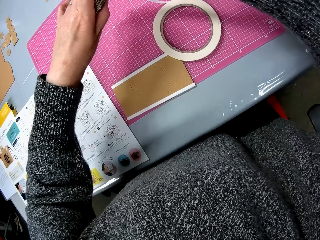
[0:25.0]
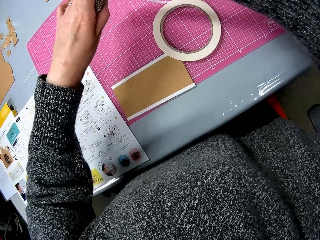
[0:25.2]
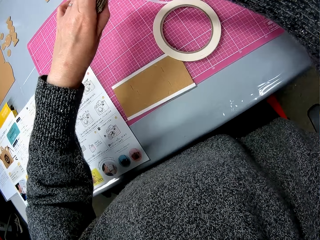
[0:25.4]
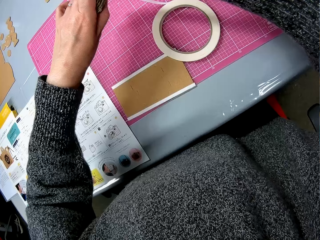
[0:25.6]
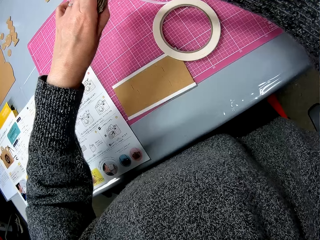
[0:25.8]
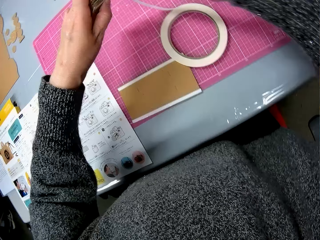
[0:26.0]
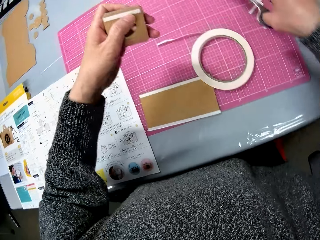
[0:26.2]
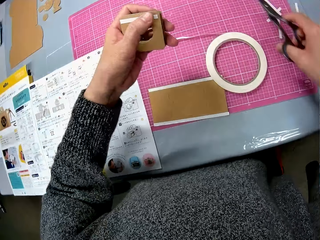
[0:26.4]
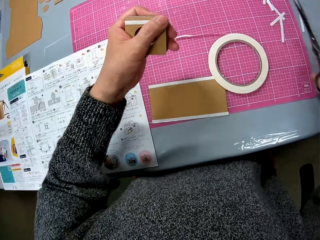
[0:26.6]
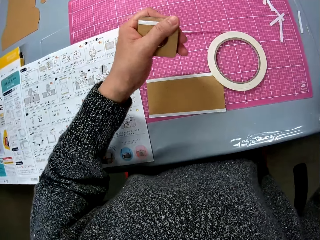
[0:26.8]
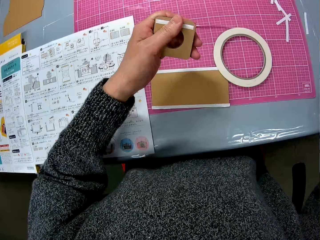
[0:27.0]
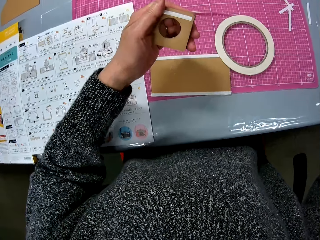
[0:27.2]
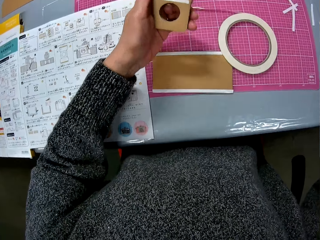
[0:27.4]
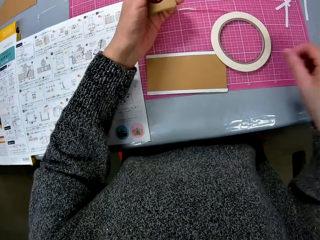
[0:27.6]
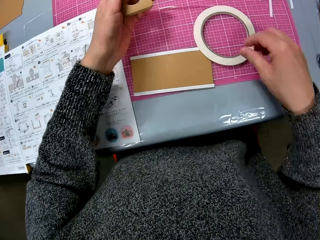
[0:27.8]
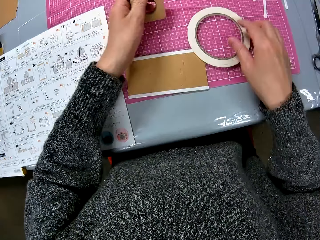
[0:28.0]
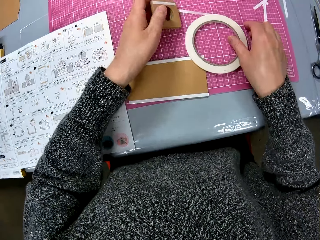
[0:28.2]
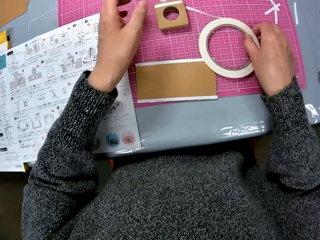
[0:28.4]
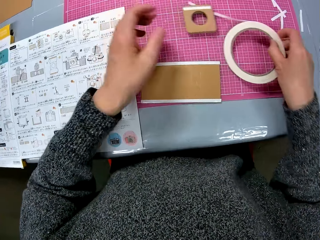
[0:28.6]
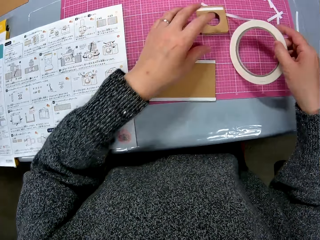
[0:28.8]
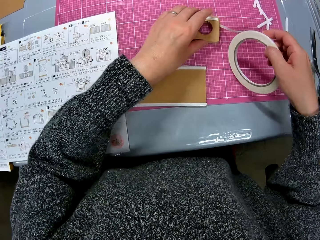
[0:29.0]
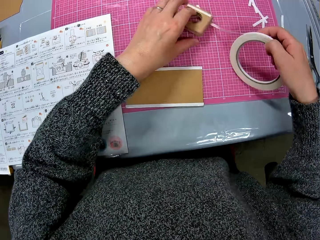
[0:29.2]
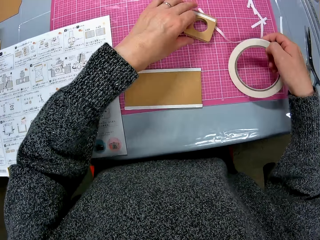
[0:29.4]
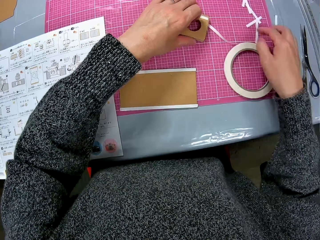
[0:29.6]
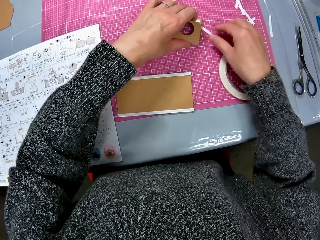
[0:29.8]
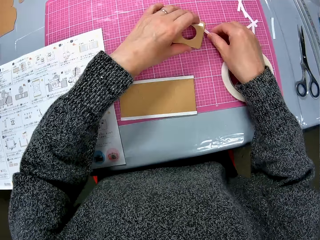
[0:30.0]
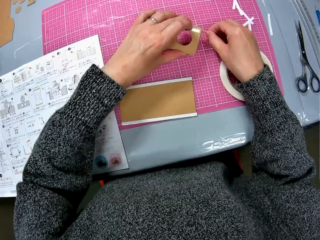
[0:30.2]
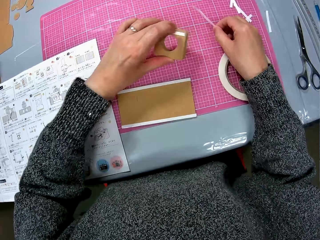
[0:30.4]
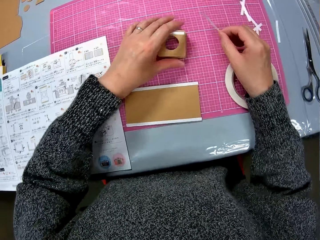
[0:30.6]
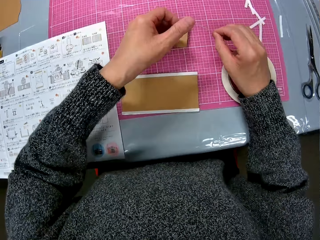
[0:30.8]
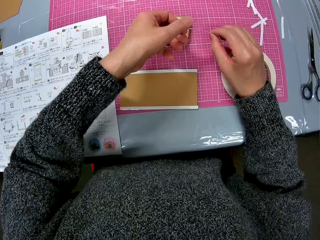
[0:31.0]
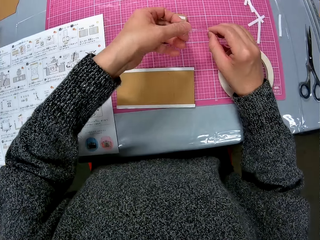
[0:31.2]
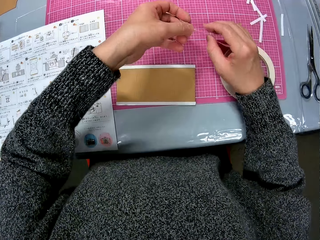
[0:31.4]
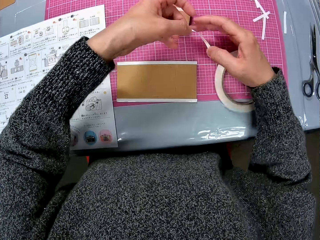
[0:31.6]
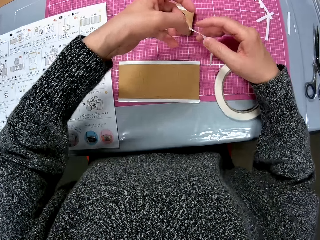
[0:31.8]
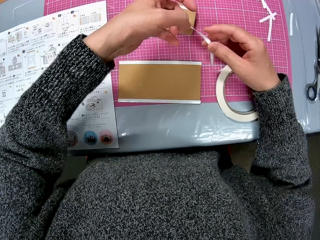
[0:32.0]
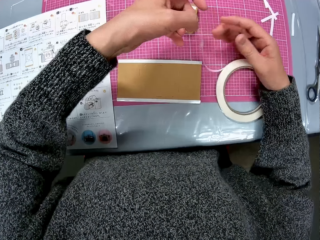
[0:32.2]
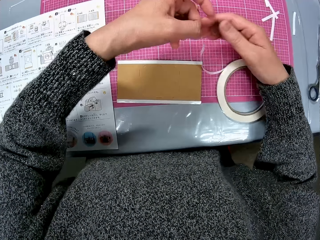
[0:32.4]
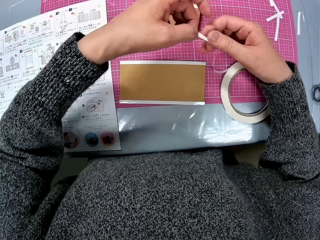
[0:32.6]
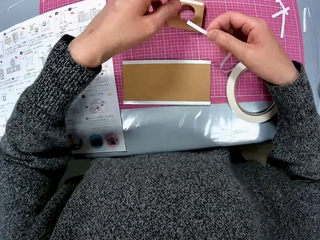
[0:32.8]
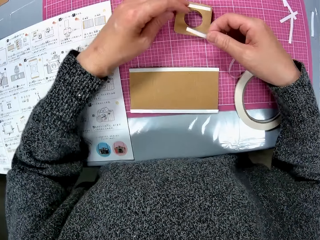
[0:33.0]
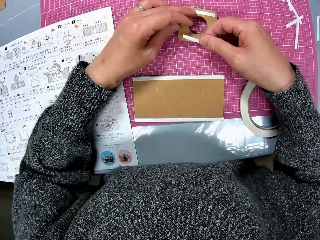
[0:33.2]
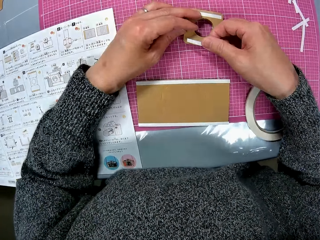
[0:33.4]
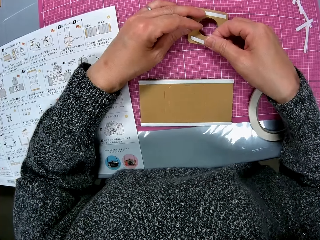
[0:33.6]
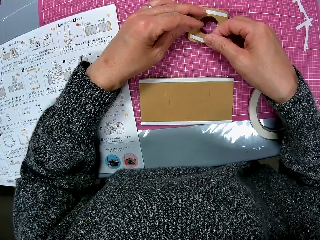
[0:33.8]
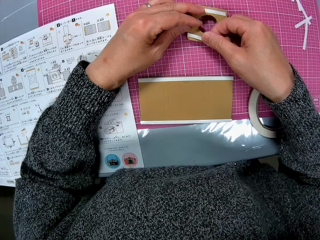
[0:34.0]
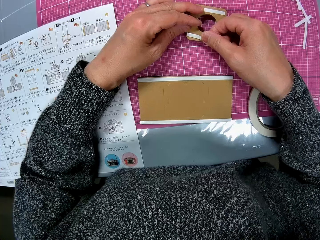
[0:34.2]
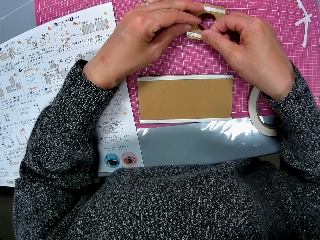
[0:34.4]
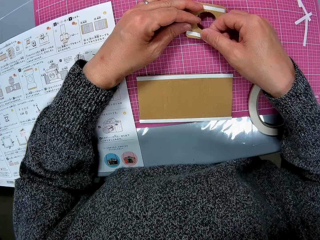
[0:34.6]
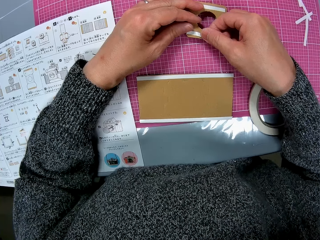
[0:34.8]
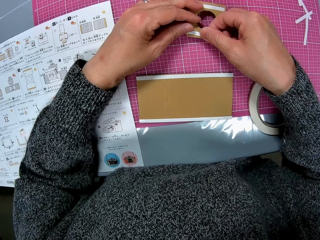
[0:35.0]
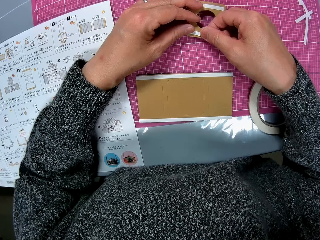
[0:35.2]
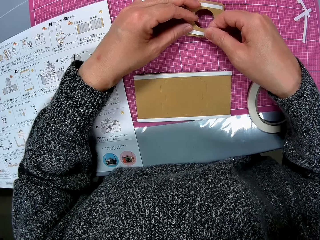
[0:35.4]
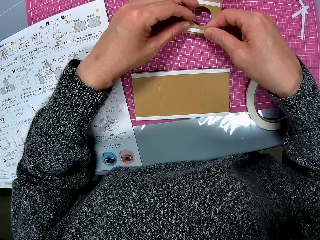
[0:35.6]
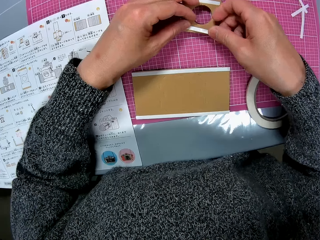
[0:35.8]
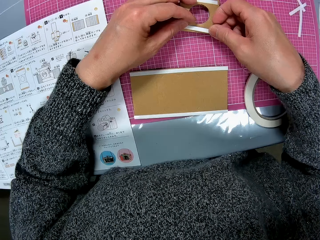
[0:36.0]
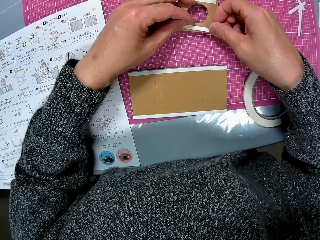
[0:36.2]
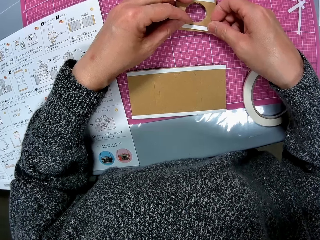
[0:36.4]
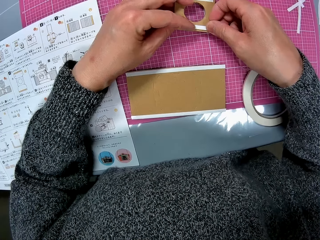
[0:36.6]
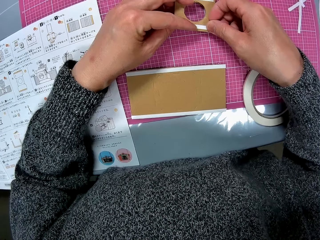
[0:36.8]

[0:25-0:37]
The camera wearer cuts the tape. They put back the pair of scissors. They pick up the cello tape from the table. They put the square cardboard on the table. They remove the square cardboard stuck on the tape. They drop the cello tape on the table. They put the square cardboard on the table. They hold the tape. They tape the other end of the cardboard paper model on the table. They put tape on the square cardboard.

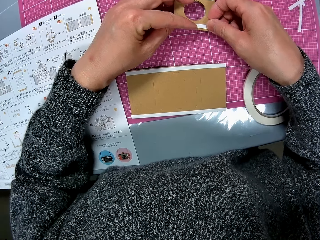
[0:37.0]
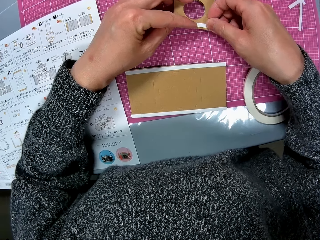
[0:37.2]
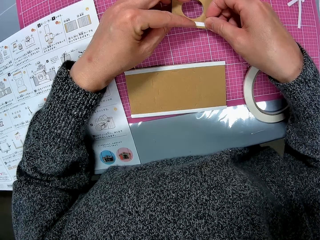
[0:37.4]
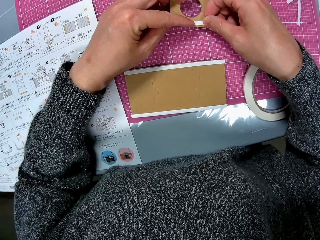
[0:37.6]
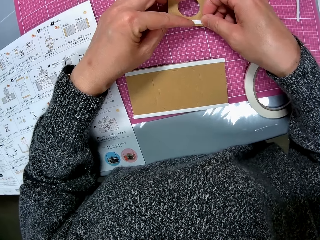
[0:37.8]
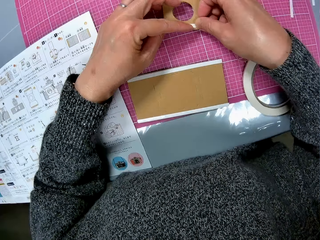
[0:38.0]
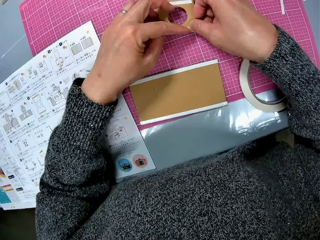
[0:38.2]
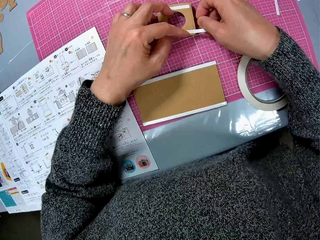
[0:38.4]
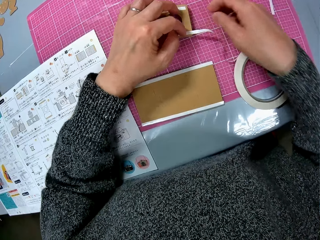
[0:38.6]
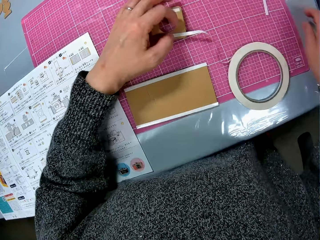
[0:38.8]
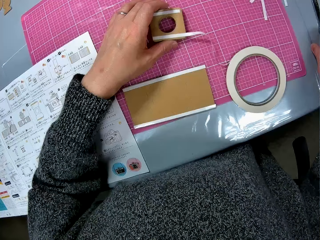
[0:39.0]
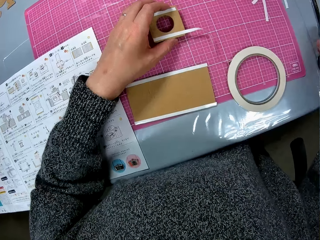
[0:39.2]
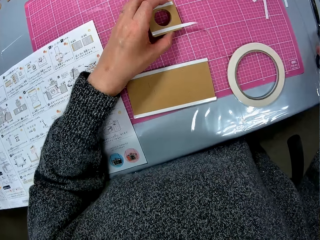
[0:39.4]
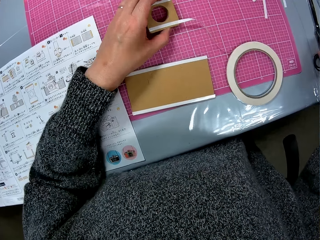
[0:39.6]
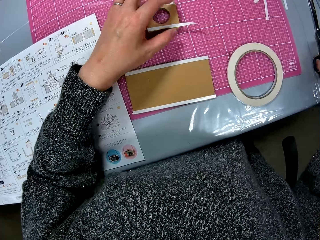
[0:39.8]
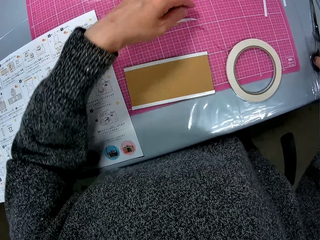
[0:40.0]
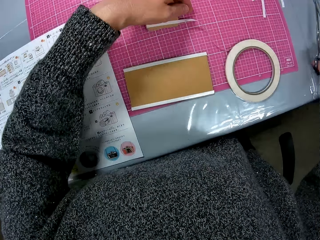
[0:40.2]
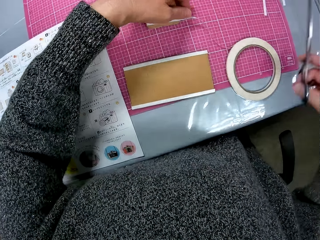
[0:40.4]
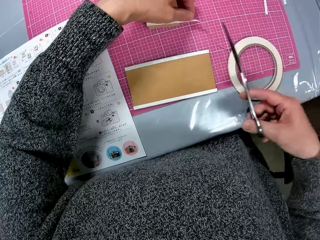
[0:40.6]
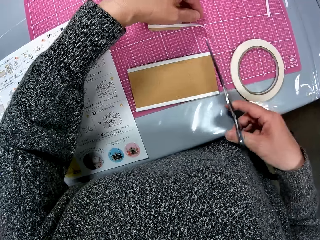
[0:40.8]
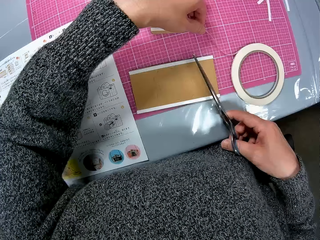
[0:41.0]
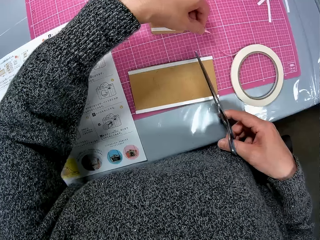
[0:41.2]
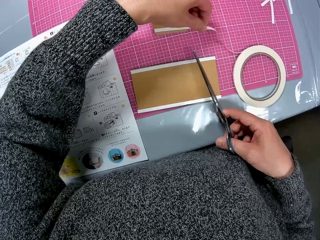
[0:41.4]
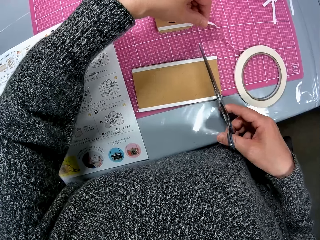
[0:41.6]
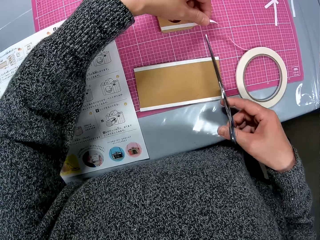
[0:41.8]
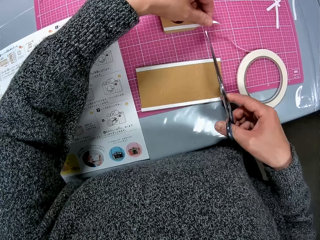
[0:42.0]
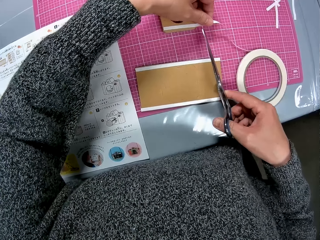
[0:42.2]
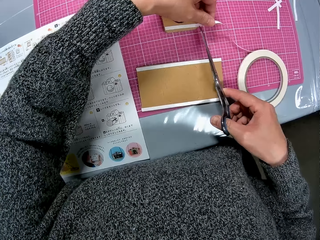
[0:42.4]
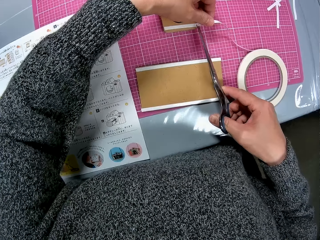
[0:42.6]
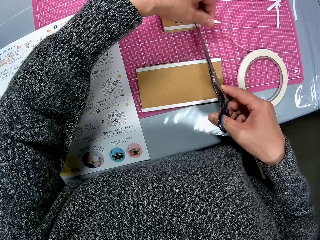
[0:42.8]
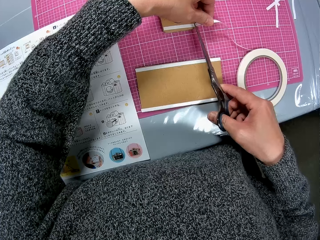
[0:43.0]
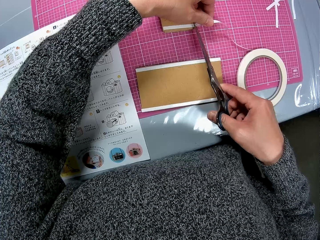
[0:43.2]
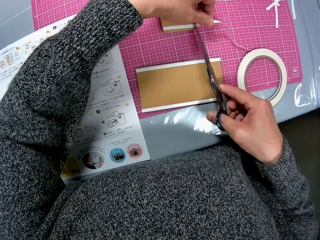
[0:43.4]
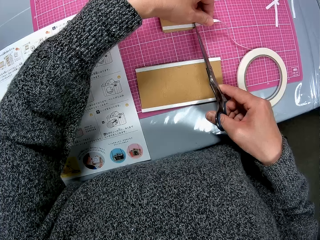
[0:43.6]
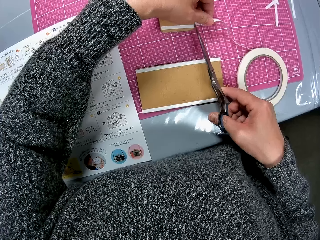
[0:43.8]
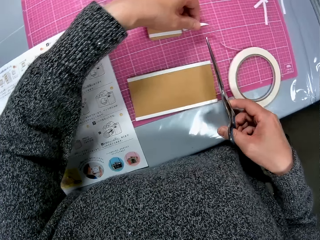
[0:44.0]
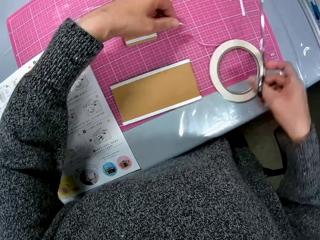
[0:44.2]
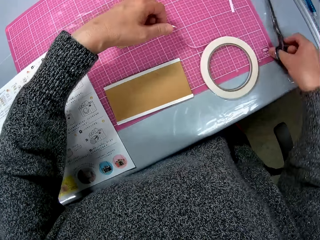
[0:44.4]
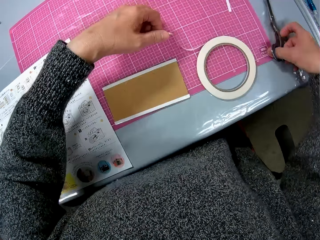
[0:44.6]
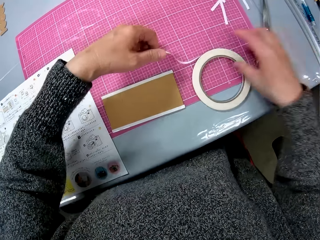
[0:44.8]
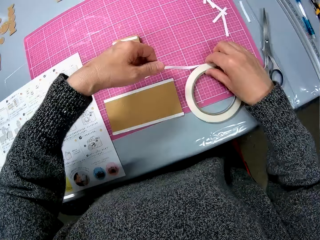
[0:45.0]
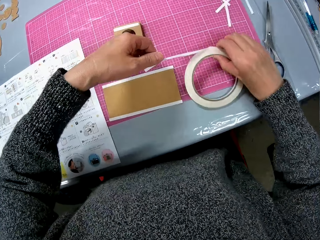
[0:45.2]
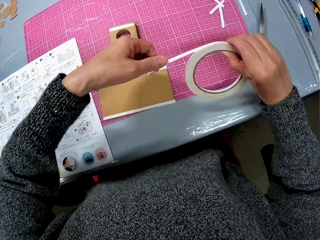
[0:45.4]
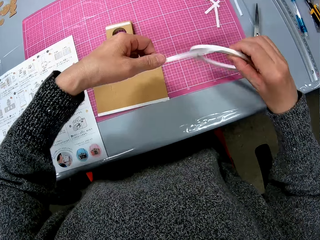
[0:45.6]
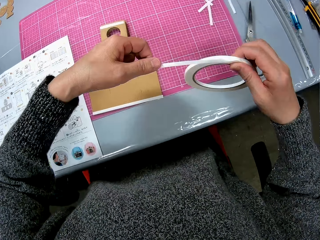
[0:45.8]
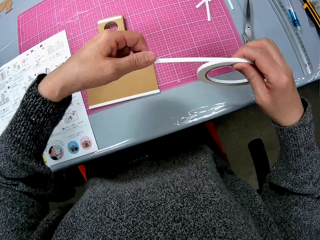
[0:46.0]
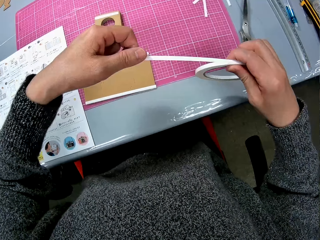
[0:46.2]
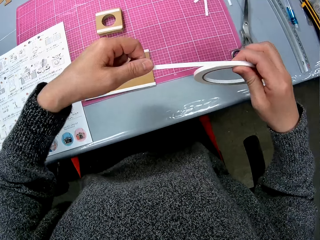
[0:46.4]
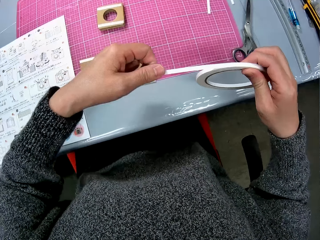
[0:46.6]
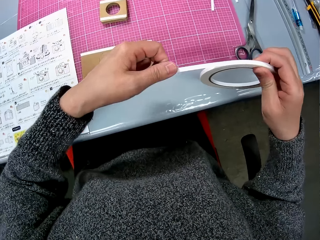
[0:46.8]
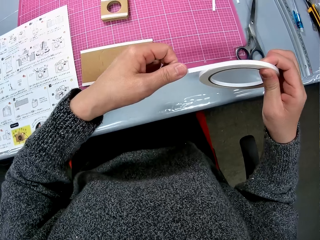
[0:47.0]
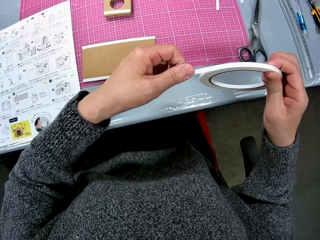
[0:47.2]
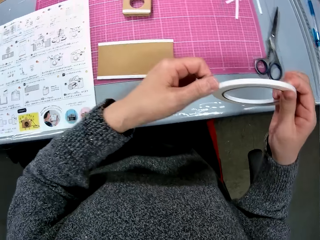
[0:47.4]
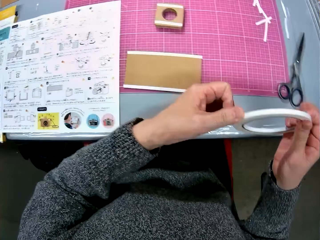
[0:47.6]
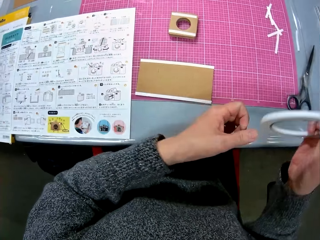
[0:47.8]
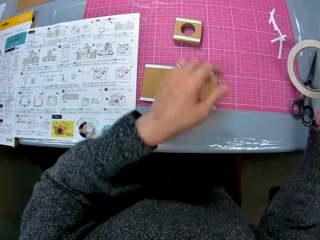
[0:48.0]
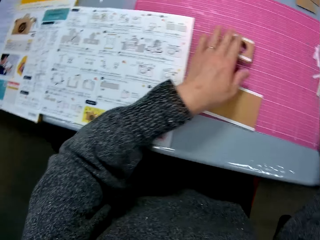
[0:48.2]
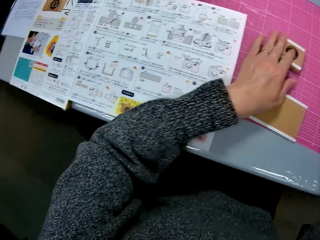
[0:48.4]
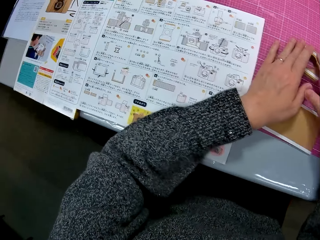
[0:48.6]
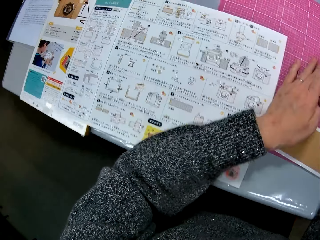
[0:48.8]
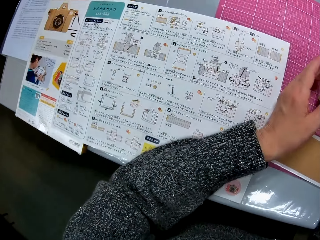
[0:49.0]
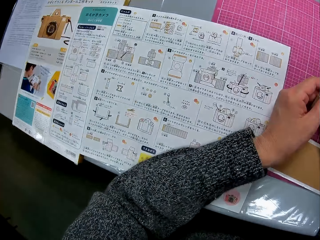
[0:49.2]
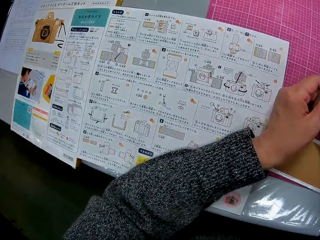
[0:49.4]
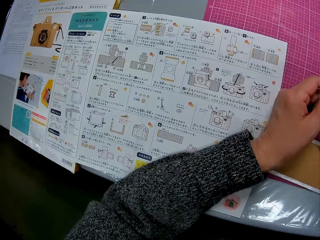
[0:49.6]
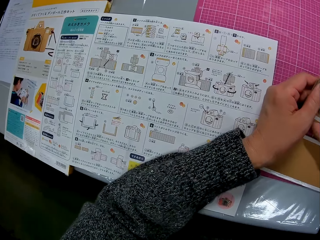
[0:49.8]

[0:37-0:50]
The camera wearer picks up the scissors from the table with her right hand. She cuts the cello tape with the scissors. She drops the scissors on the table. She carries the cello tape from the table. She folds the tape. She rolls the extra tape on the cello tape. She drops the cello tape on the table. She holds the square cardboard. She looks at the paper on the table.
